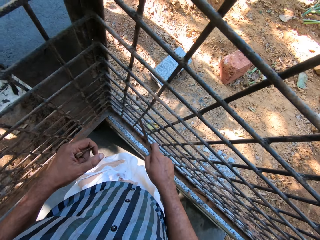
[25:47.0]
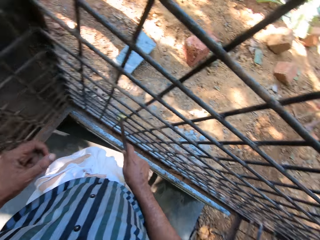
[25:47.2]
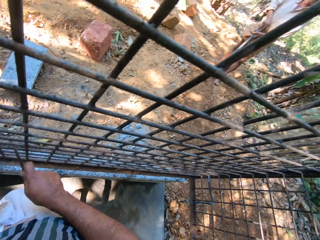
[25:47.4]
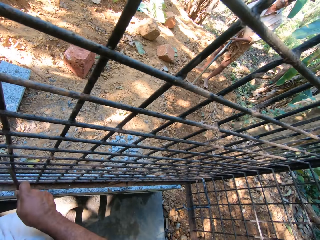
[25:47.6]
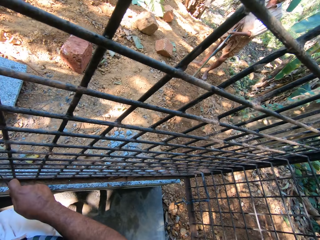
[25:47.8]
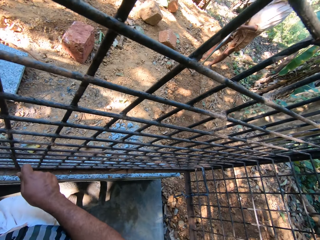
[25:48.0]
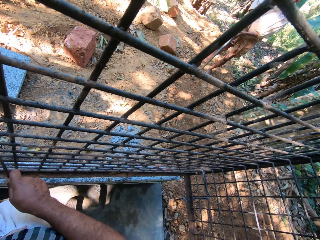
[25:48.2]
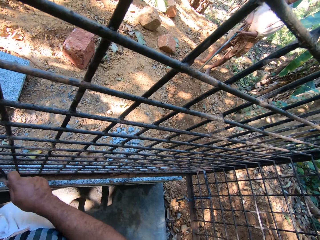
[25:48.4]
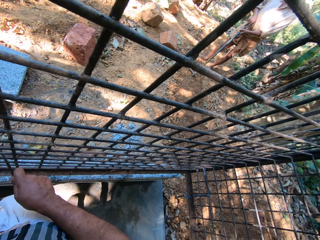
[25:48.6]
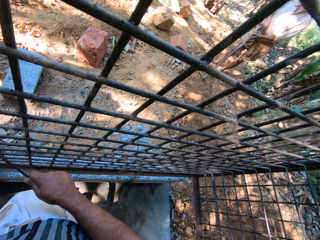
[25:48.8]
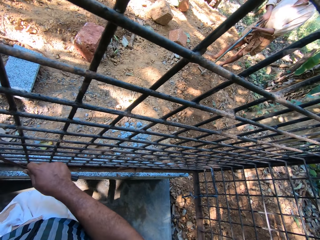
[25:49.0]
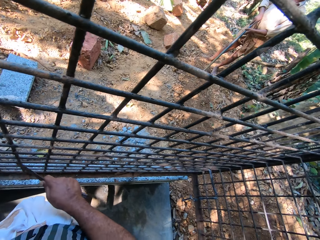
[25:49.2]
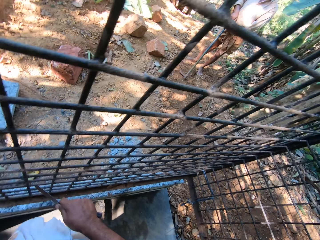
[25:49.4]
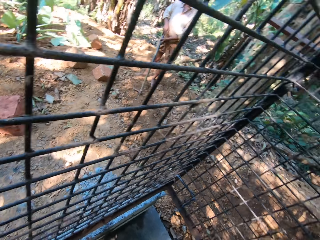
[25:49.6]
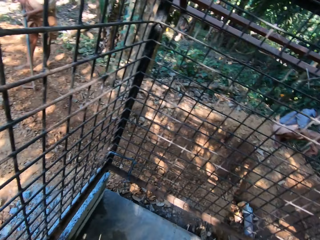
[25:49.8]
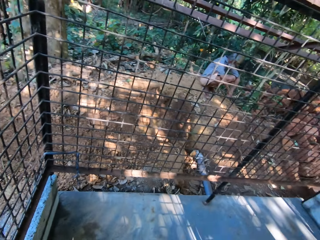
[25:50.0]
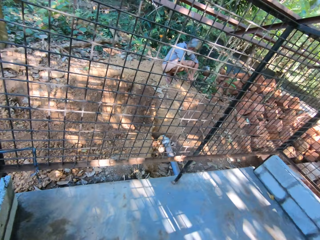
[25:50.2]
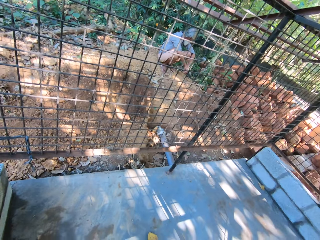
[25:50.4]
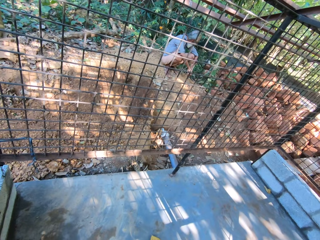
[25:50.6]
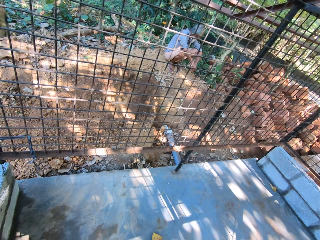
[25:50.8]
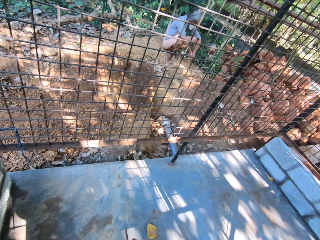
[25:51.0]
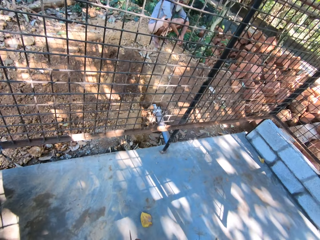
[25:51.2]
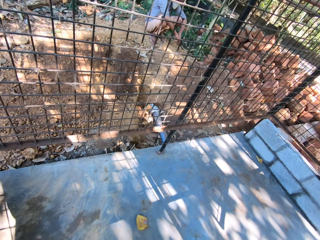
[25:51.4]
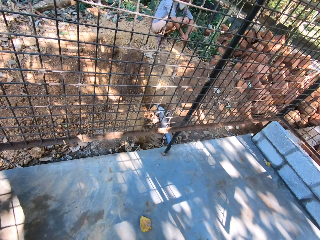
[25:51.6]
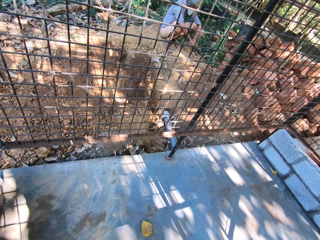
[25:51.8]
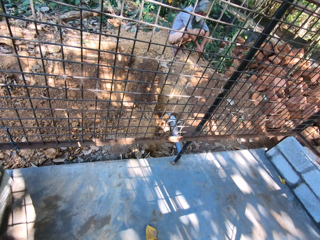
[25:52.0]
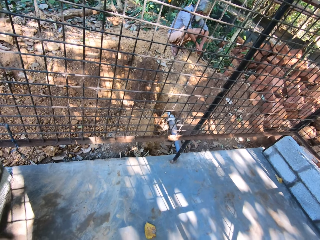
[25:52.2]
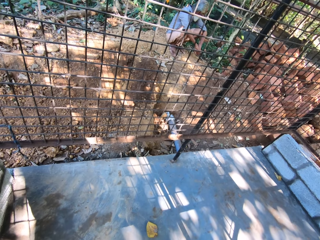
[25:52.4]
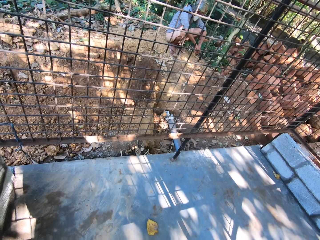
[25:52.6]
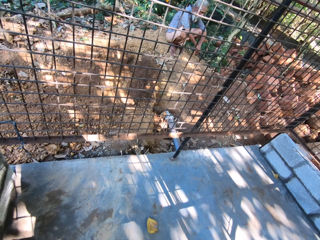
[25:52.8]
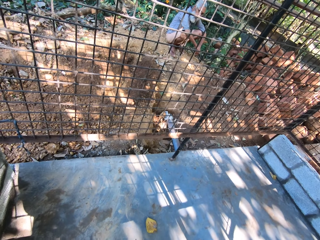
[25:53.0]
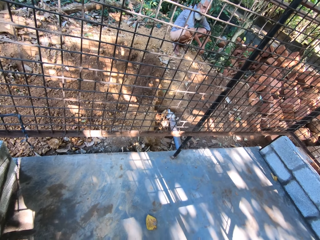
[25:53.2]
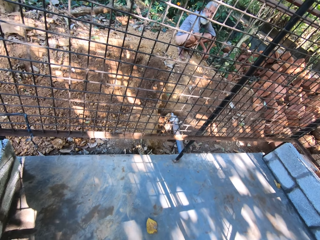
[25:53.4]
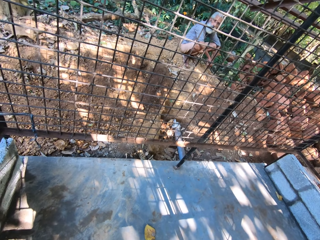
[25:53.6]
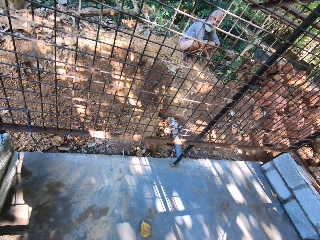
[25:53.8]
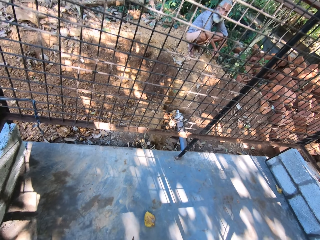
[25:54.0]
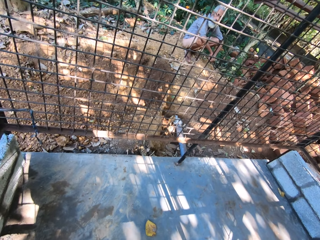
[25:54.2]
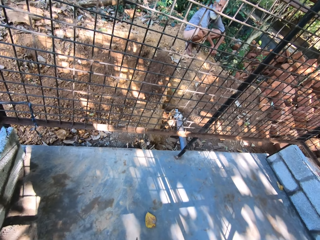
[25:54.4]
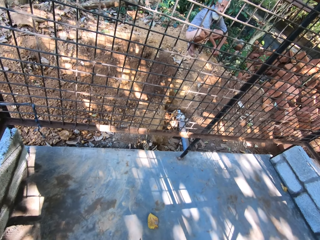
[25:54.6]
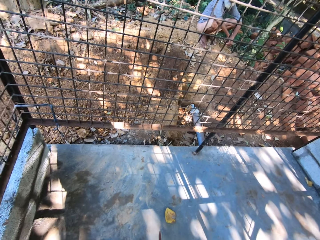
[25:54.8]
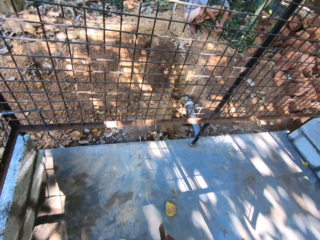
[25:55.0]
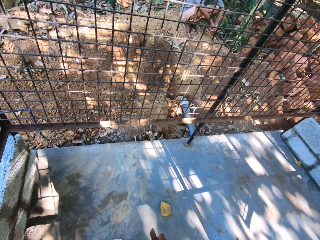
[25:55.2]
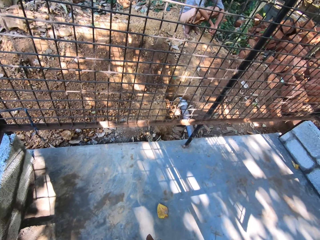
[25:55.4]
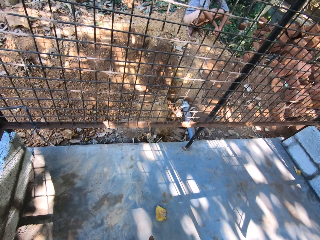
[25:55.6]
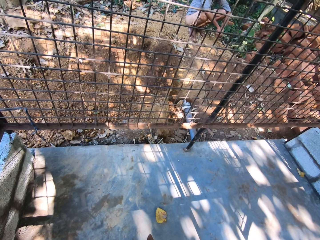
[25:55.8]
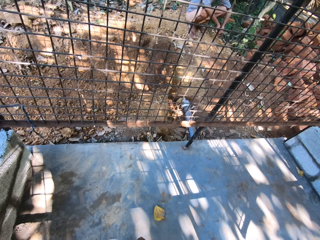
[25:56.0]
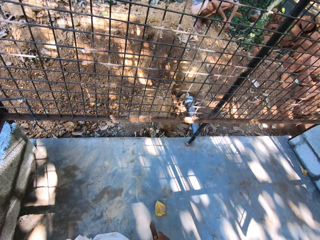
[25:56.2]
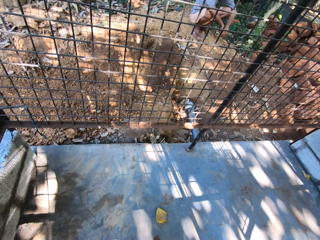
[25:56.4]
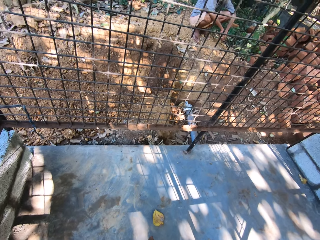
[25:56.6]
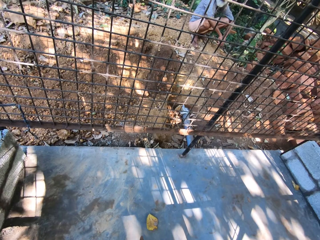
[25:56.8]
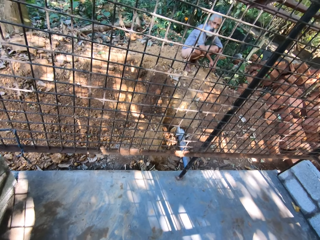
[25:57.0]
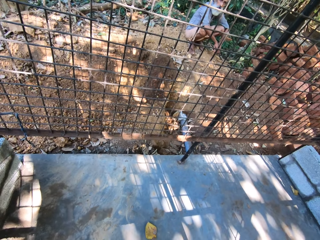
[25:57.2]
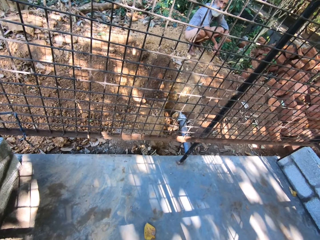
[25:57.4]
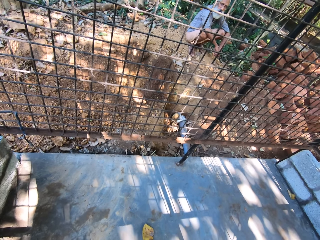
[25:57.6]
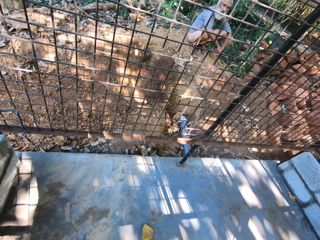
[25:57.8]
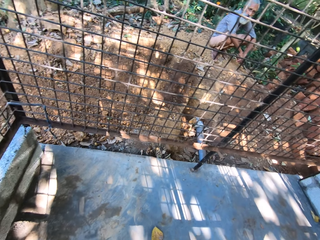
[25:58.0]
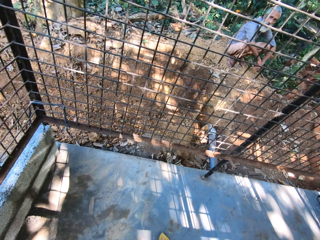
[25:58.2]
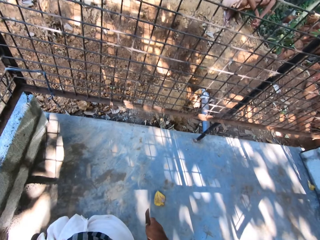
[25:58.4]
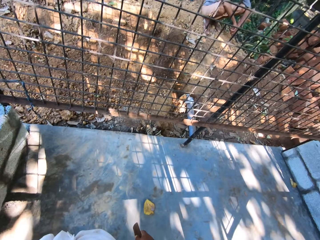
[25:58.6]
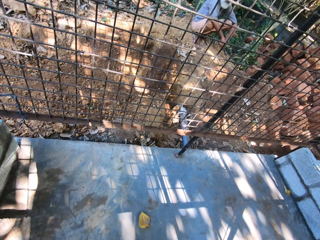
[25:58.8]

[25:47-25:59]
The camera wearer stops to scrub.

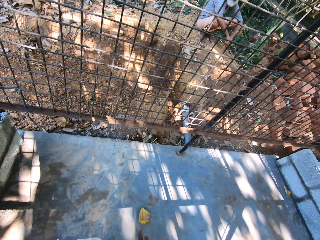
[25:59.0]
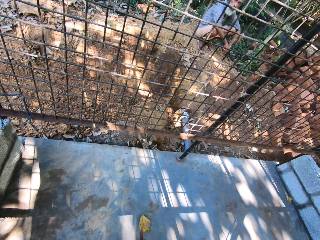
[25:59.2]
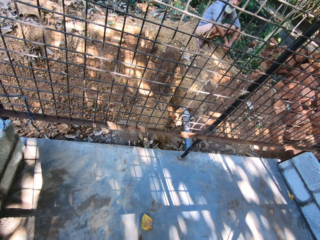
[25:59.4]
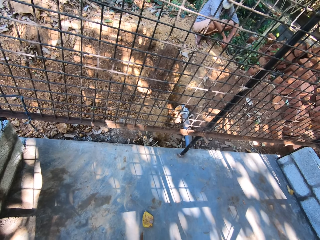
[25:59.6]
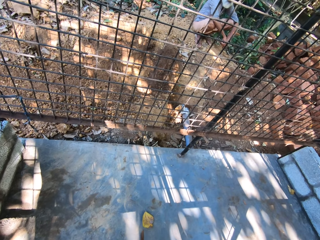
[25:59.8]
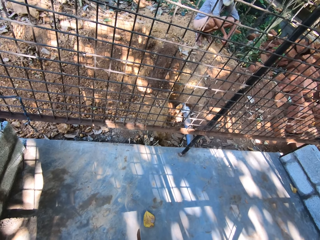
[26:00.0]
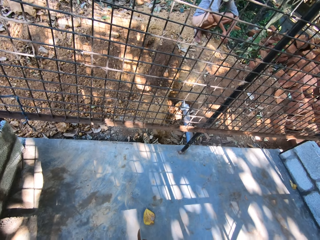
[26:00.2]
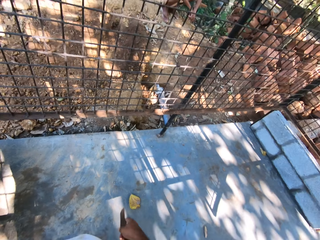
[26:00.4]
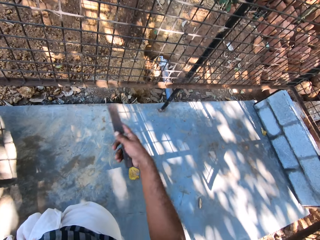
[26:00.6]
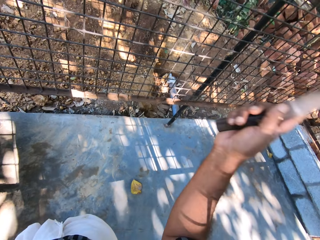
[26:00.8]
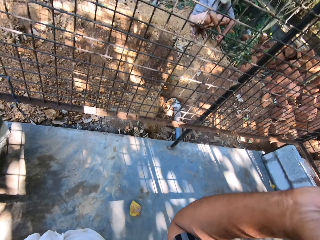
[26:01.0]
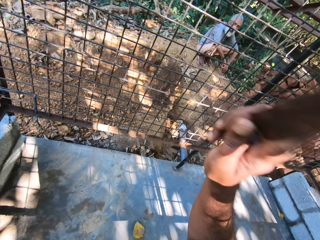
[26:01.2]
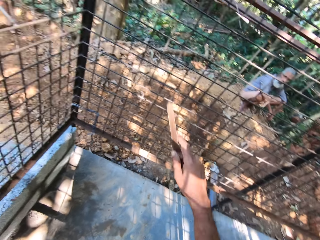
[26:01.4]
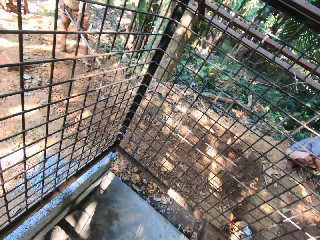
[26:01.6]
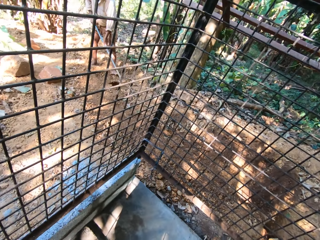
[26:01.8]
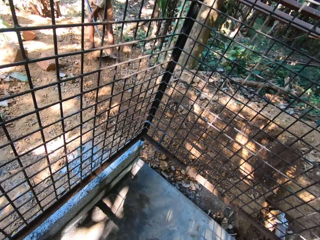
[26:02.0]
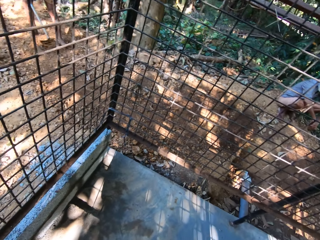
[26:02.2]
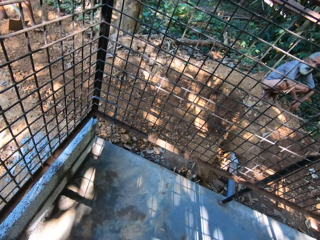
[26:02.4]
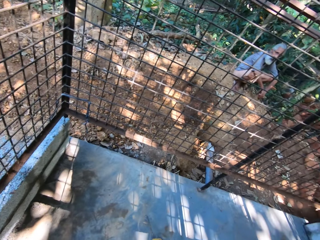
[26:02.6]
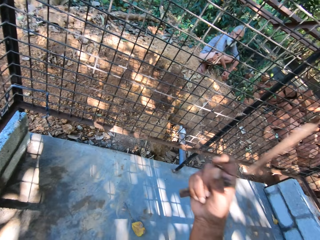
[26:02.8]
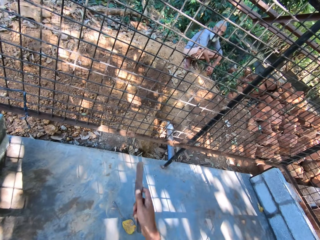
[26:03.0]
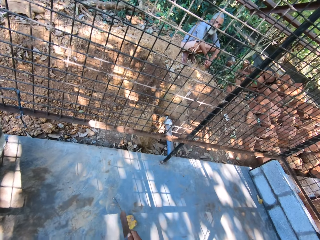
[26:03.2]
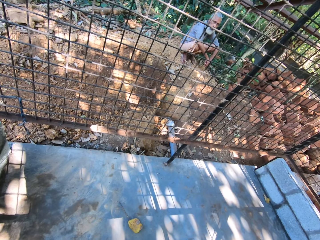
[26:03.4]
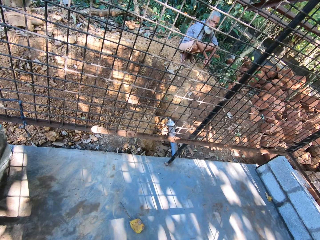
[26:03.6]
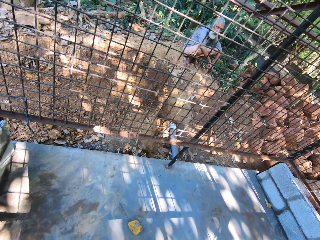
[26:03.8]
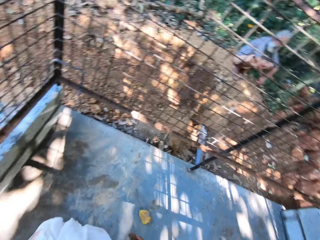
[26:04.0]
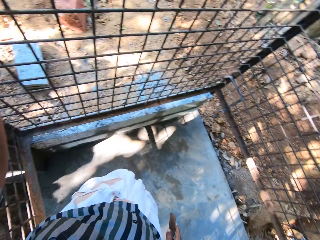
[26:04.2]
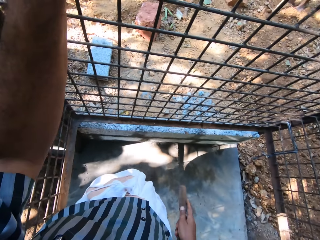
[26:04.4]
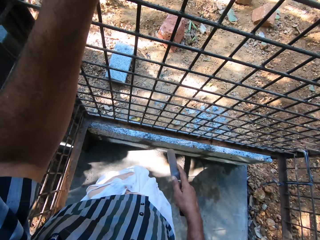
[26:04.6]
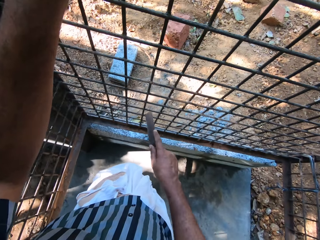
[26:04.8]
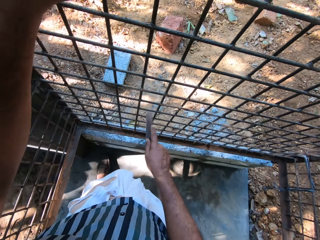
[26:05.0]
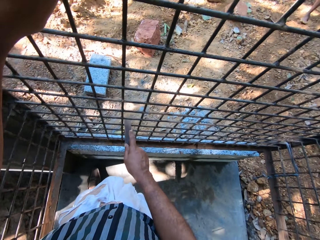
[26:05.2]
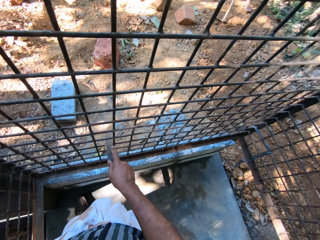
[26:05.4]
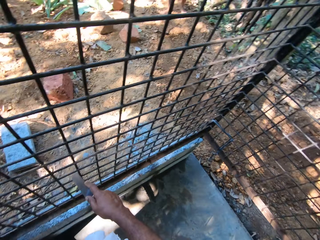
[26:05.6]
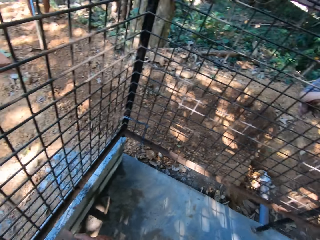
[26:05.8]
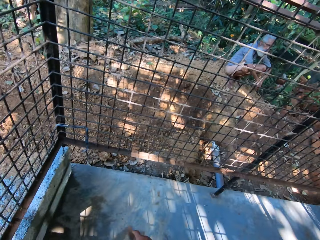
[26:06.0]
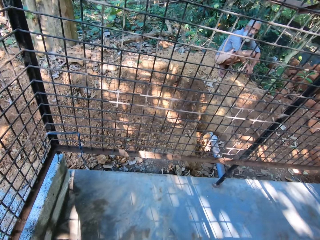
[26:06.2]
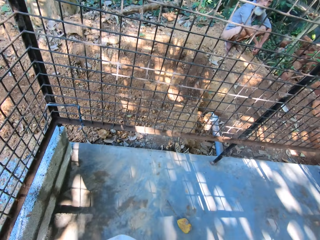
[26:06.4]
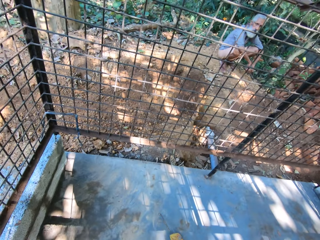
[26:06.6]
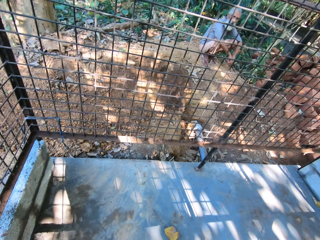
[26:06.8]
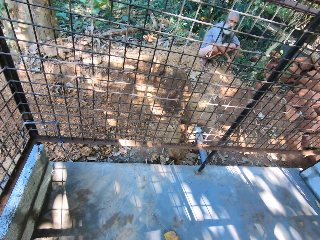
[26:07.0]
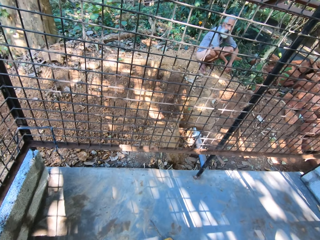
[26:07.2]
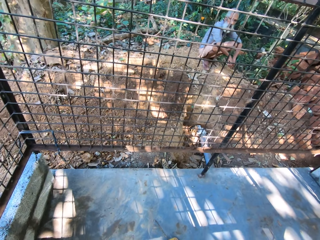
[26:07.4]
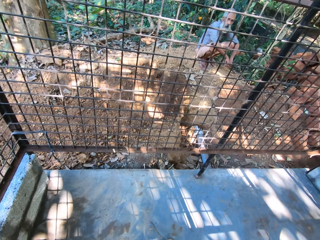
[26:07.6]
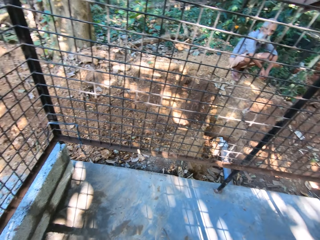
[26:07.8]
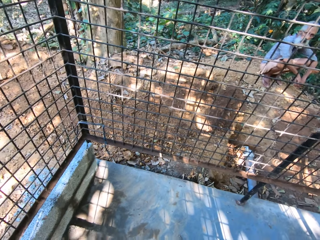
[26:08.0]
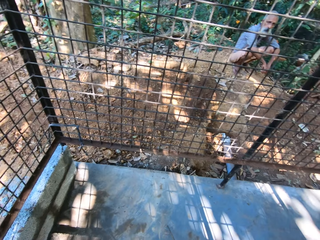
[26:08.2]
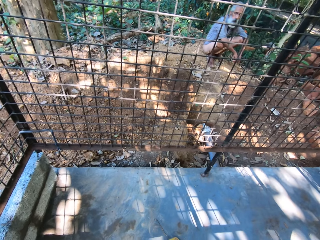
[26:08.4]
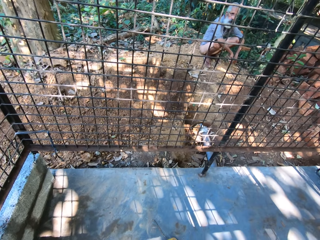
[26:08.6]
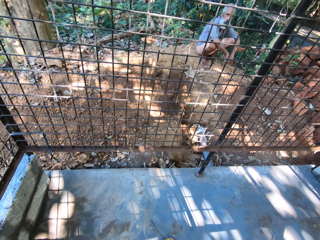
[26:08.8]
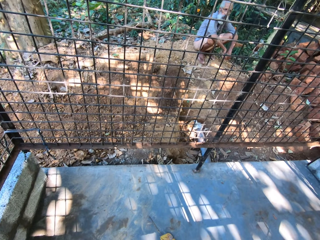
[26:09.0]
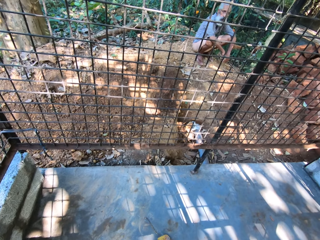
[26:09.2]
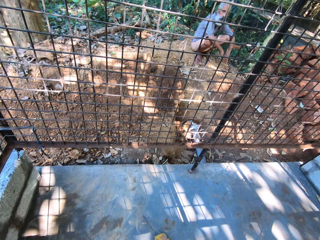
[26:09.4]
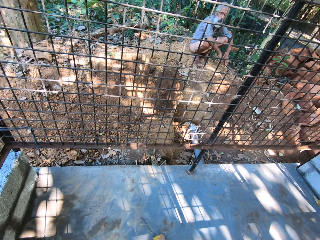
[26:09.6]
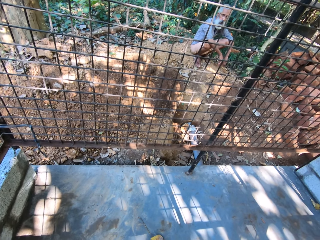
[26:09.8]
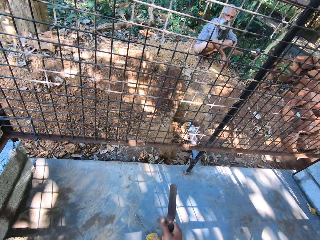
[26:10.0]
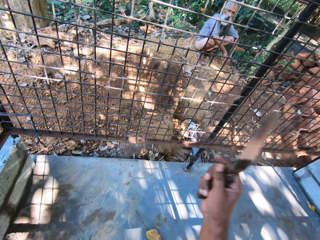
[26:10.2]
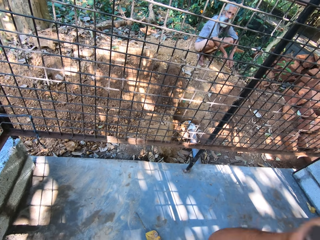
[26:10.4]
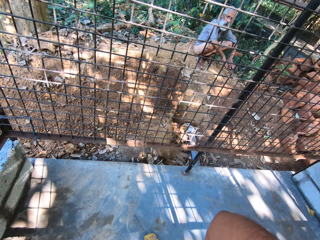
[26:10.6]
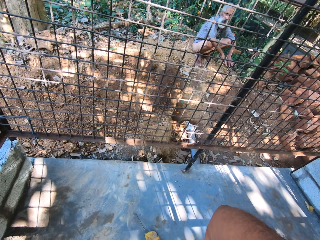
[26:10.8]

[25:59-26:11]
The camera wearer scrubs the wire mesh with a knife. They stop to scrub.
